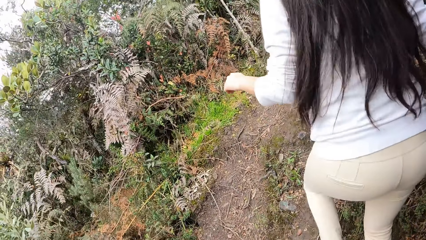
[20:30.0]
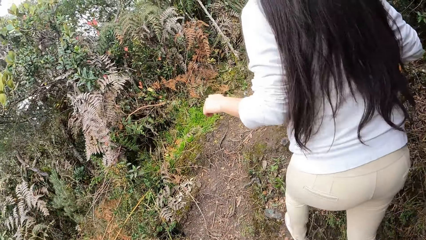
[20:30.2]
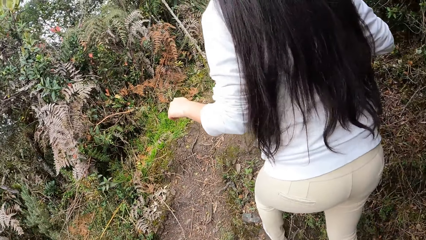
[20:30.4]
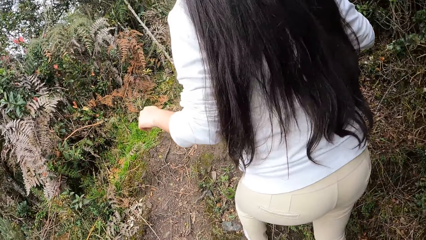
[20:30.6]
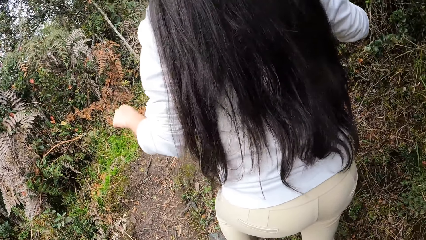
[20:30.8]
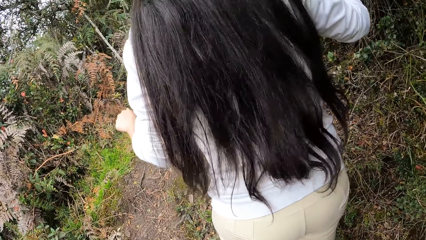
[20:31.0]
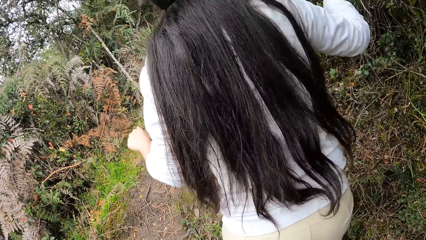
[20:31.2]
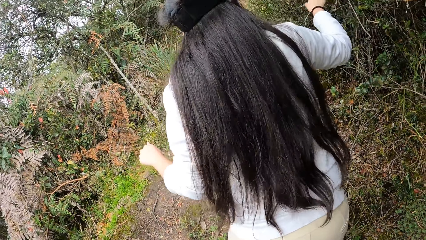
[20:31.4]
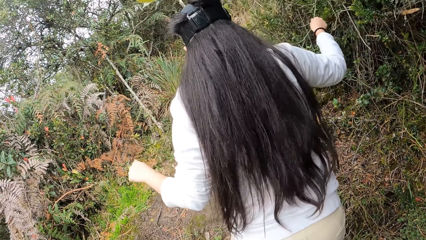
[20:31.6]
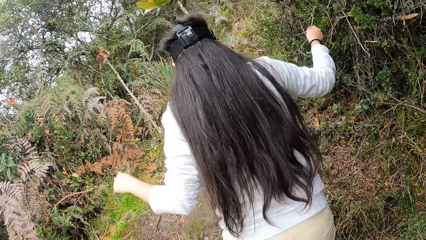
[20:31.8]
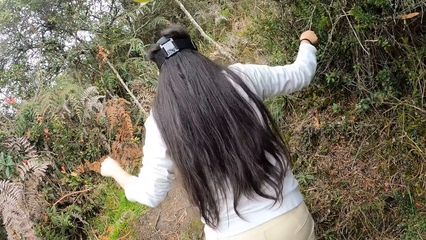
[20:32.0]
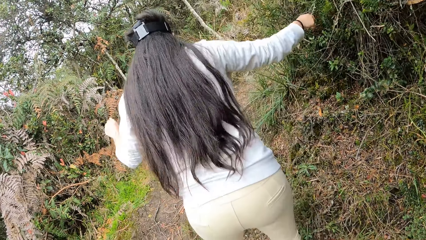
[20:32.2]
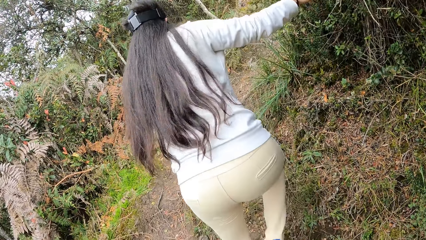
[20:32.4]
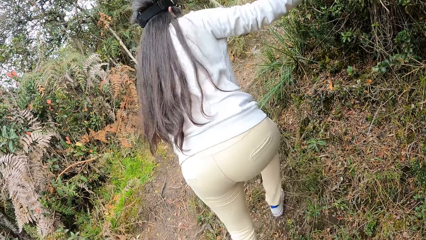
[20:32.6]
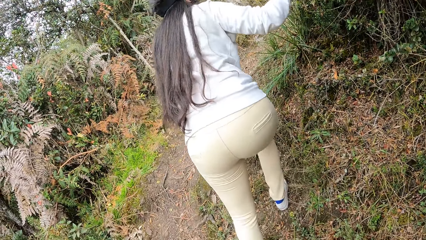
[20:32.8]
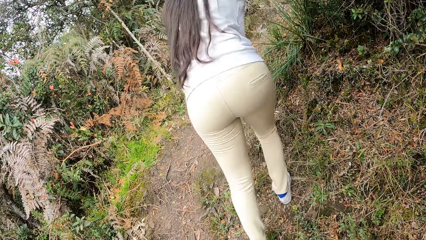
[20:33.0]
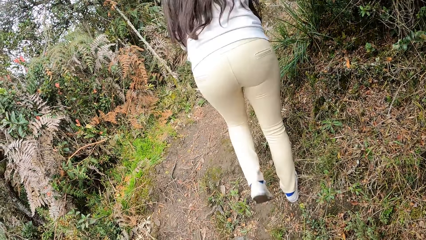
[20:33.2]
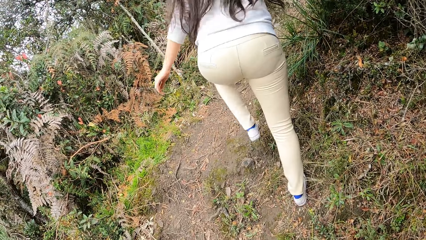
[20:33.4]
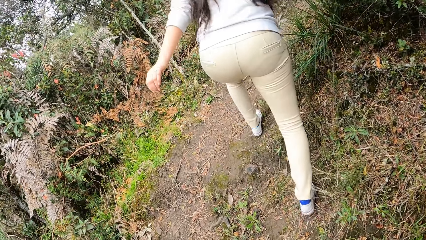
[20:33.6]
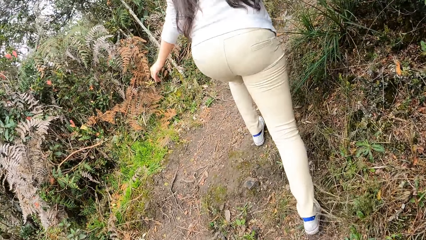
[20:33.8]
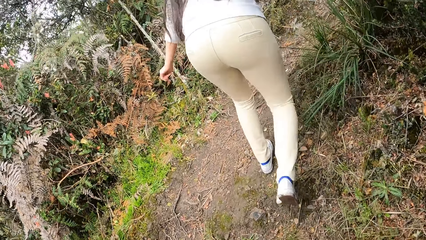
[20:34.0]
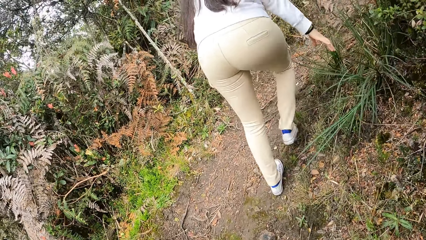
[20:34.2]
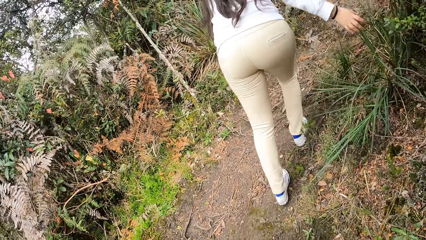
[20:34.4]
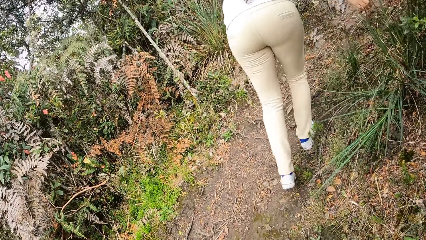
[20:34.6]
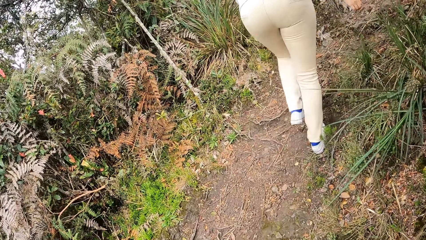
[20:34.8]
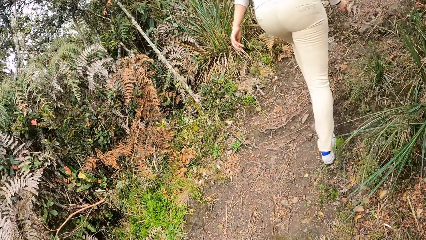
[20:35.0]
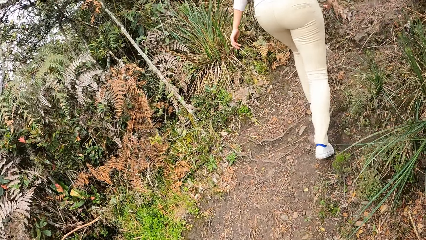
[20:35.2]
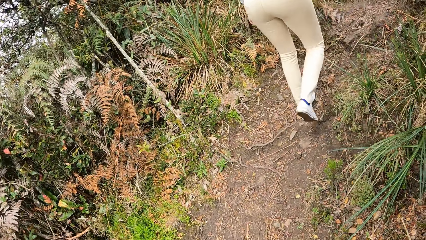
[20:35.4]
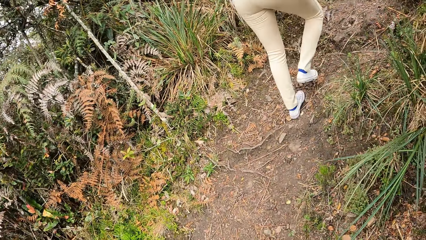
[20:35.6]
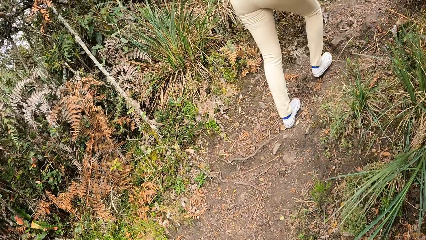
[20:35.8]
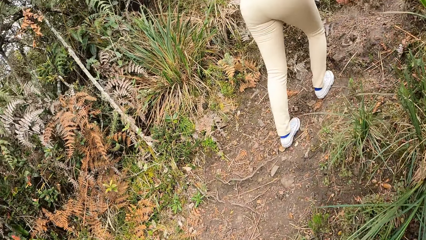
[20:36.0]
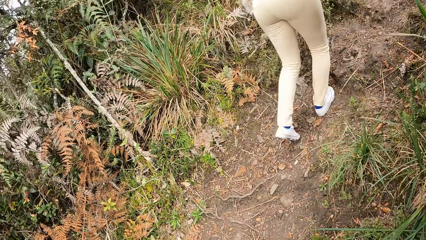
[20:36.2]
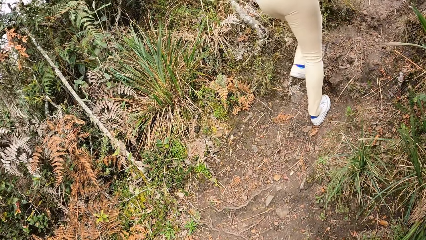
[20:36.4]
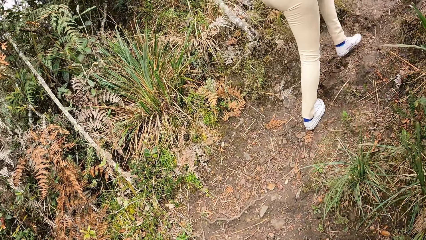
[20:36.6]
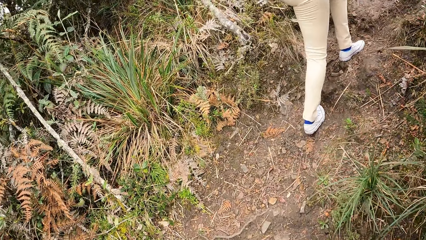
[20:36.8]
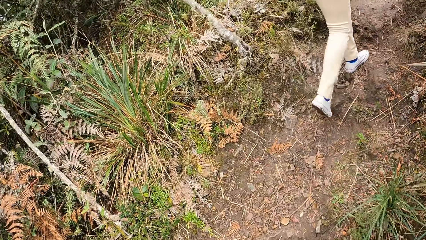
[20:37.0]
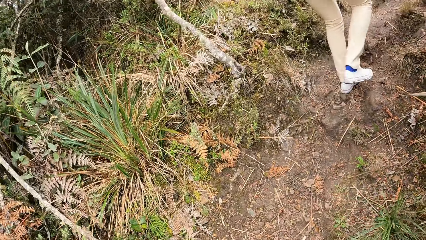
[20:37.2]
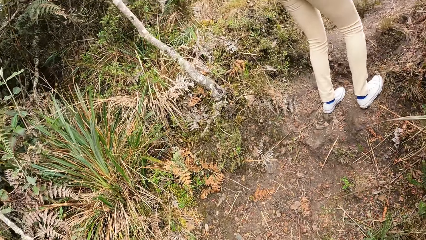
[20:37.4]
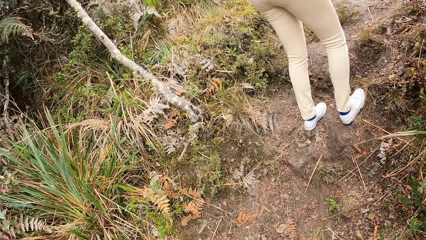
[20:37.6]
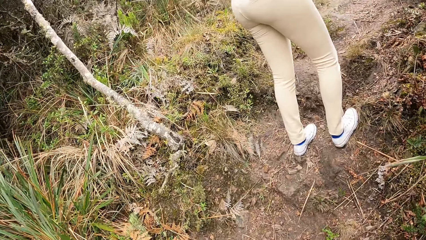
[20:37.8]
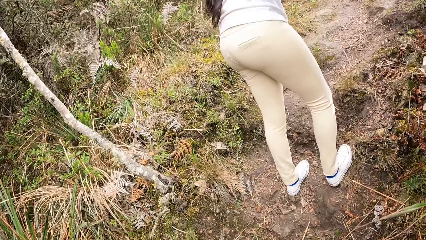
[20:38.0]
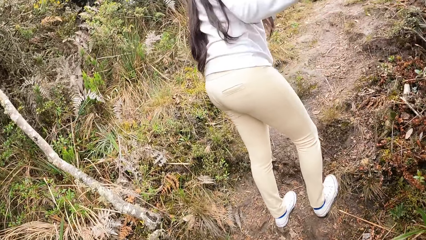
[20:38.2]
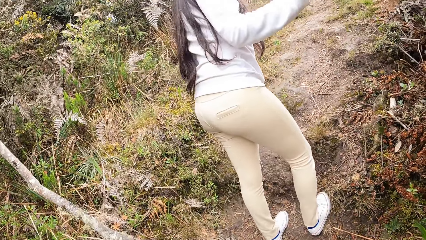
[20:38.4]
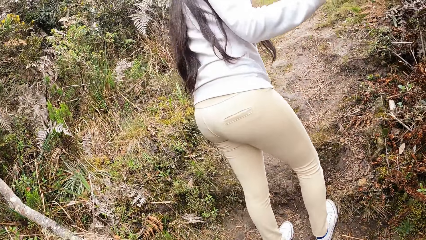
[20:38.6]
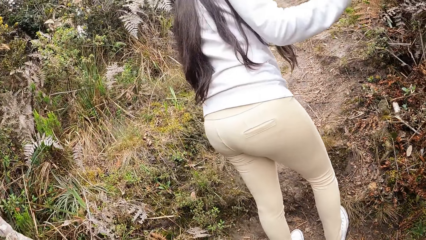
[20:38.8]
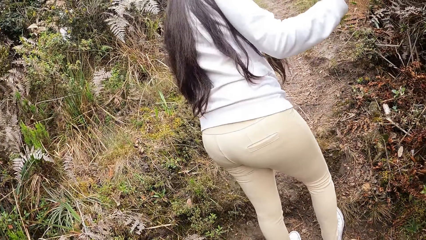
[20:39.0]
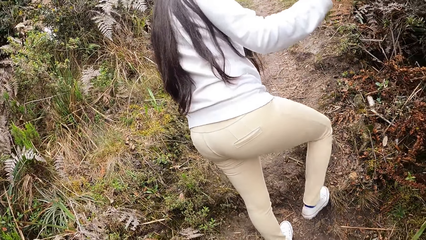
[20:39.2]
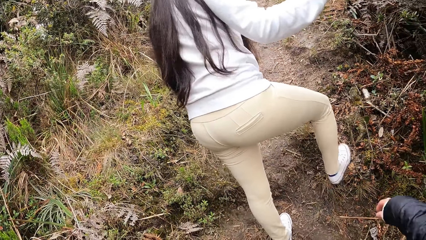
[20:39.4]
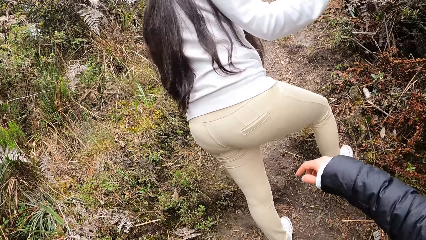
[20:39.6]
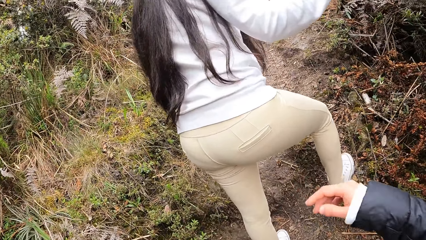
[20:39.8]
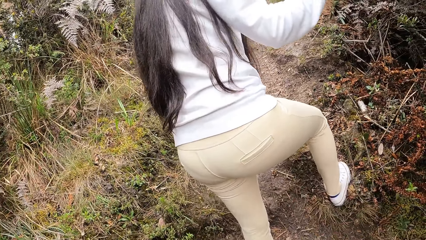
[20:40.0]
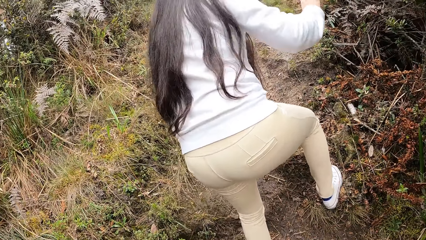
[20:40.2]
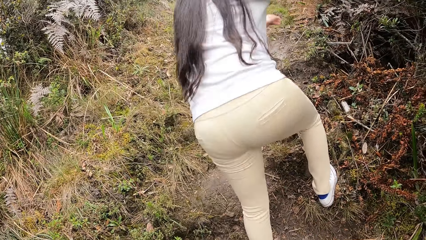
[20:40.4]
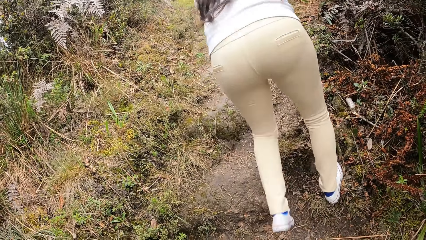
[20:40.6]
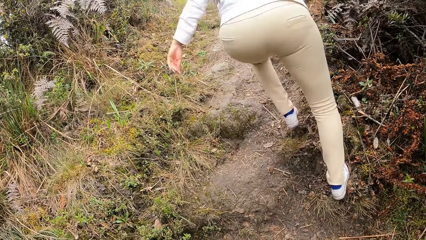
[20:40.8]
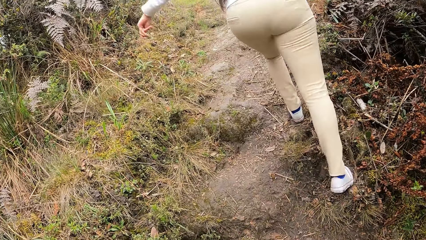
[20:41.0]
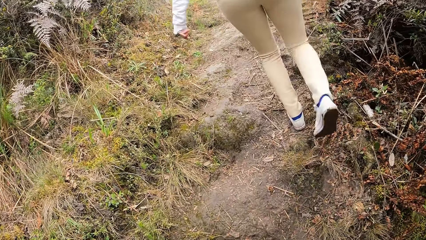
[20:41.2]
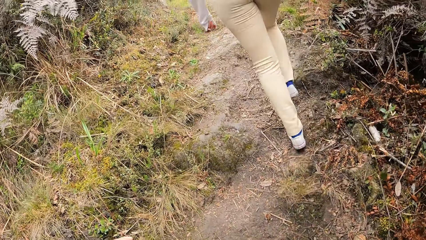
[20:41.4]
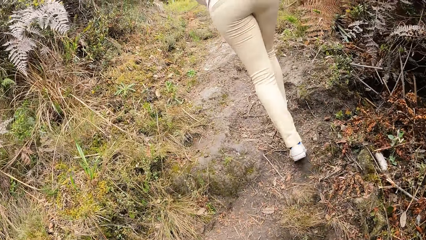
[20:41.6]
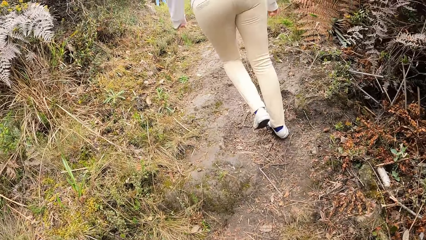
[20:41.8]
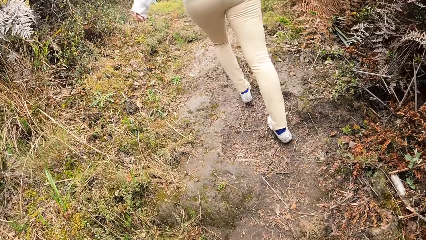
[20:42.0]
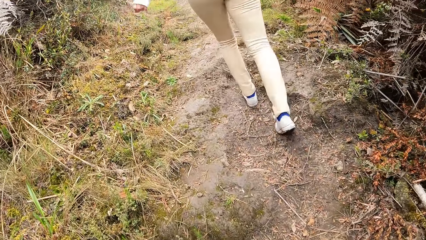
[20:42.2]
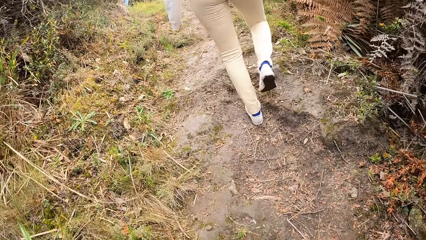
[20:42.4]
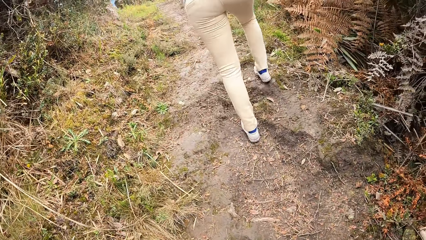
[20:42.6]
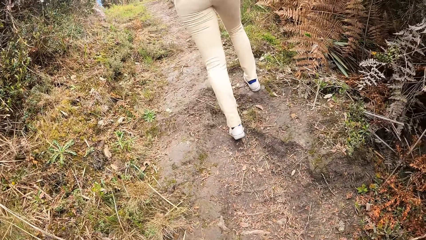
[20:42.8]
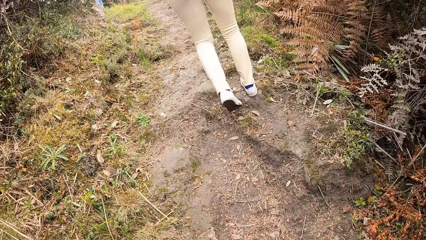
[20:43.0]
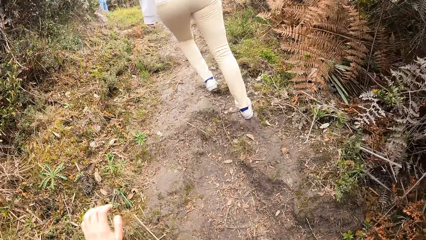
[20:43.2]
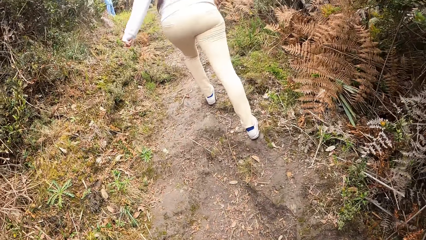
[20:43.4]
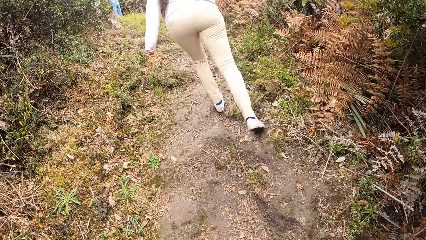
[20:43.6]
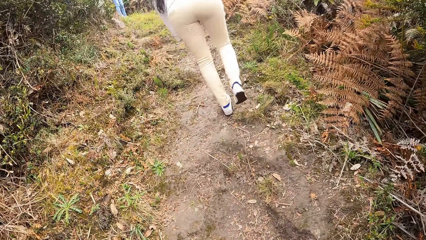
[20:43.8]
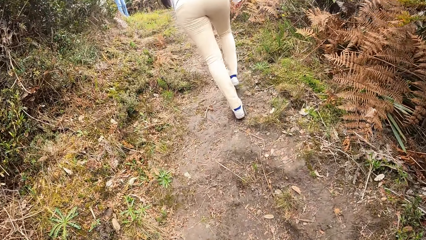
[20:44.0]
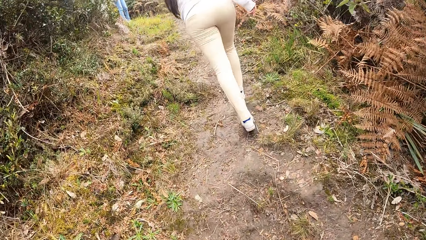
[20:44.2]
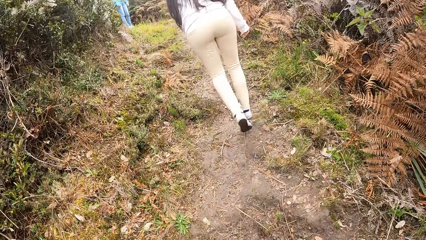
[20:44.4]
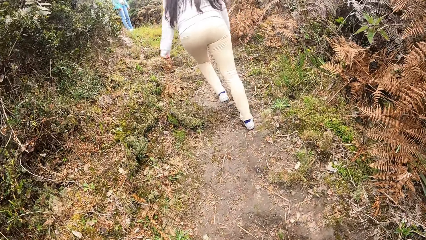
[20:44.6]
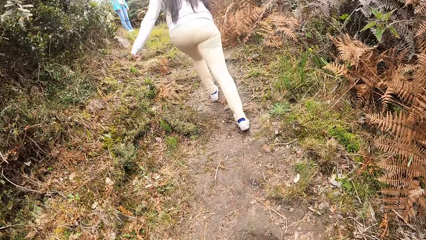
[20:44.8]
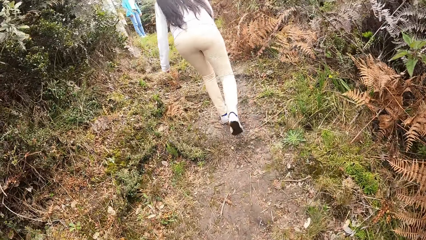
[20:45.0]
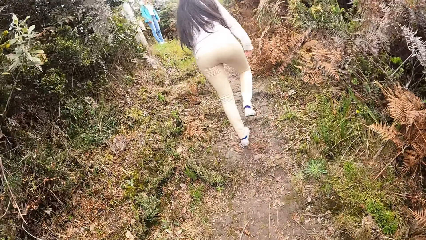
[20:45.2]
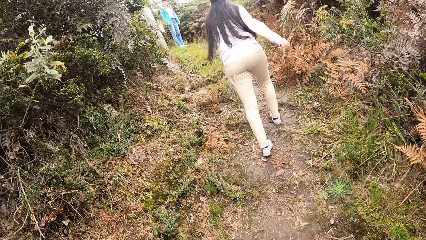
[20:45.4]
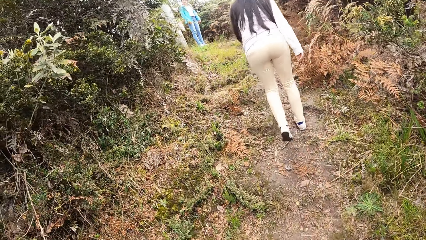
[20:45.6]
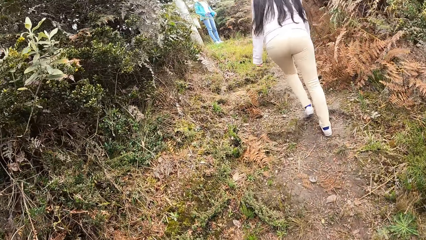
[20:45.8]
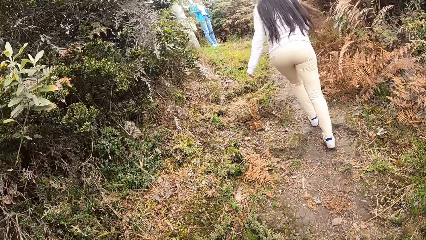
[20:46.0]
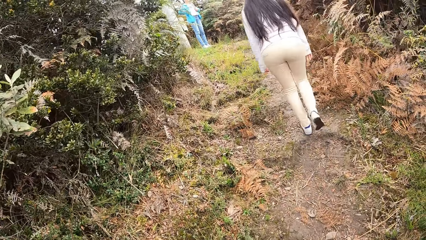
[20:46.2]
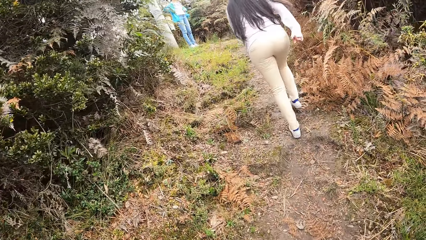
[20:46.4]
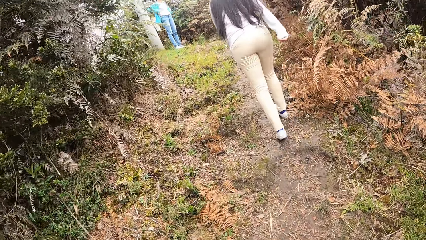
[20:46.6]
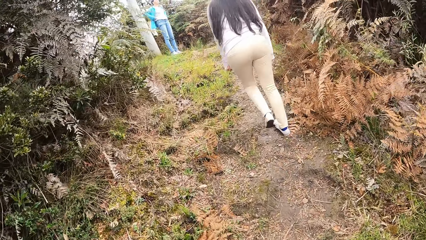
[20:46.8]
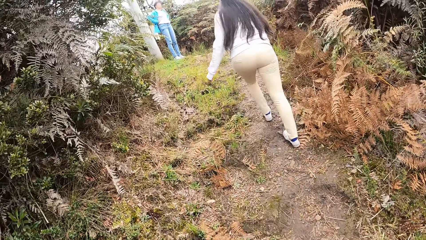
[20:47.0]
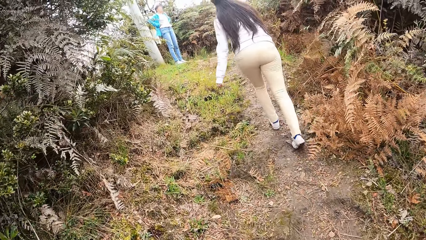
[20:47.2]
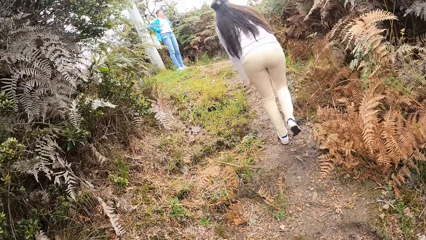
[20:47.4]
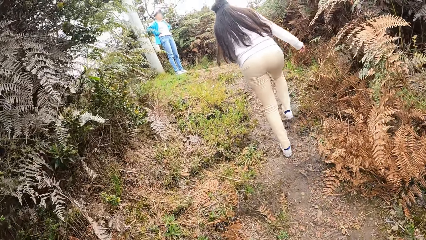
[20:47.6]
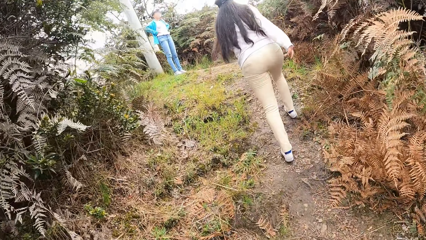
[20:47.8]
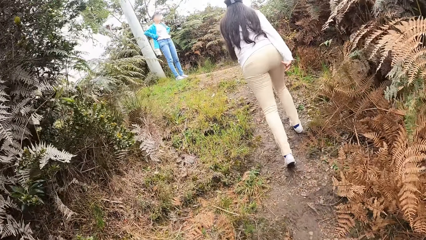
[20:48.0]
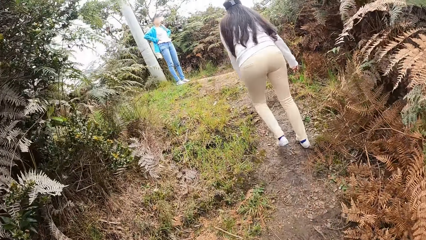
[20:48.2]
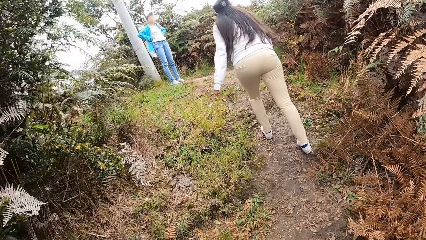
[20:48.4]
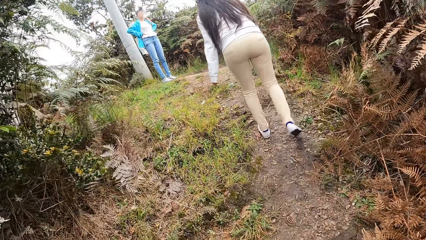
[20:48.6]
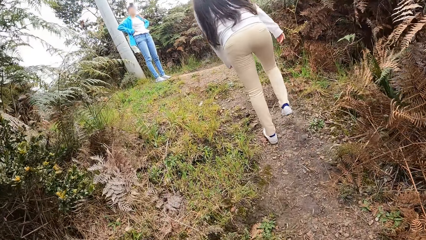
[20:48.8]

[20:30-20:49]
The woman holds a leaf with her right hand. Another woman holds her waist with both hands.
